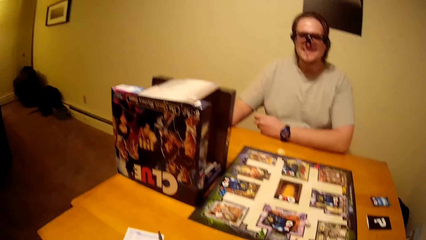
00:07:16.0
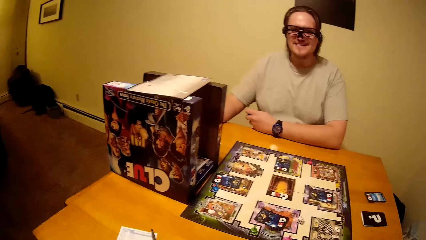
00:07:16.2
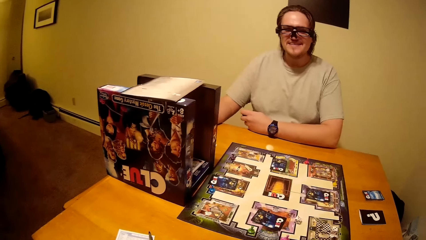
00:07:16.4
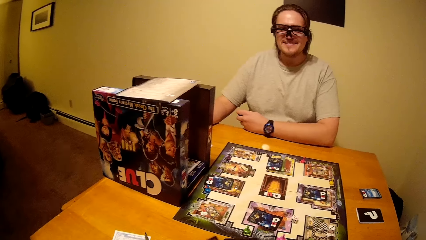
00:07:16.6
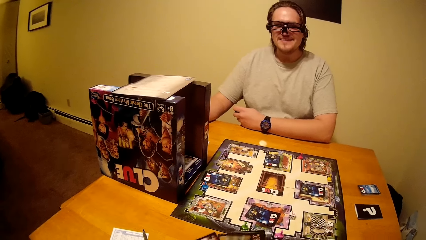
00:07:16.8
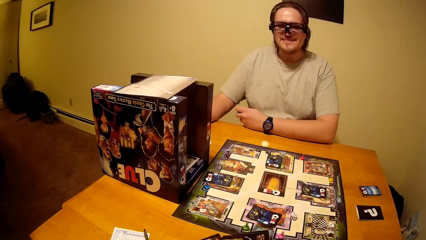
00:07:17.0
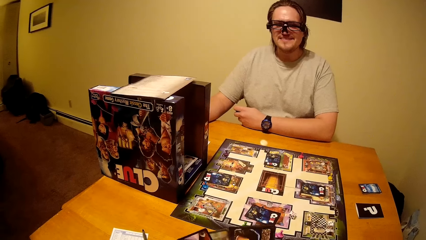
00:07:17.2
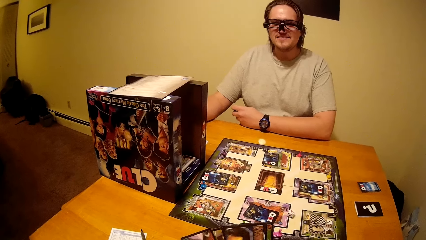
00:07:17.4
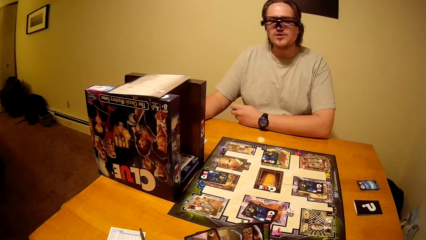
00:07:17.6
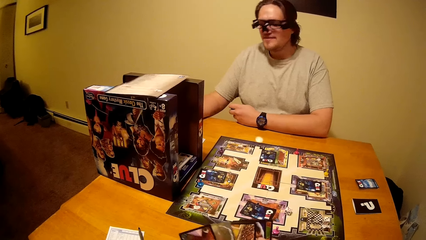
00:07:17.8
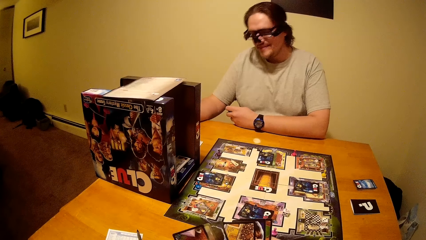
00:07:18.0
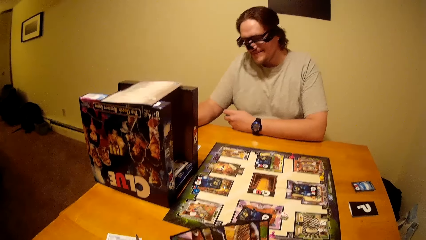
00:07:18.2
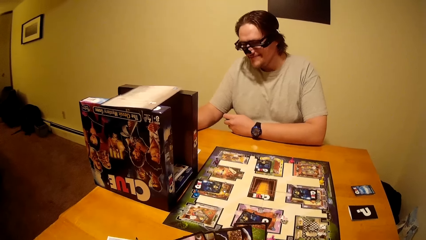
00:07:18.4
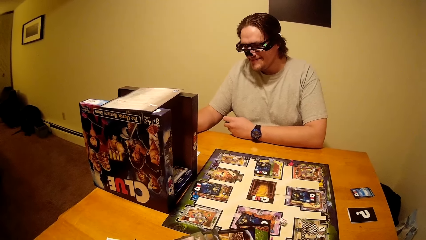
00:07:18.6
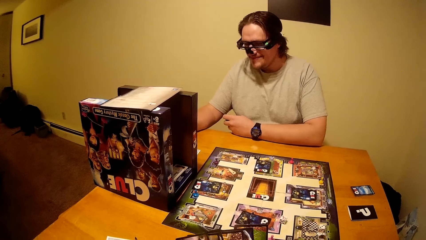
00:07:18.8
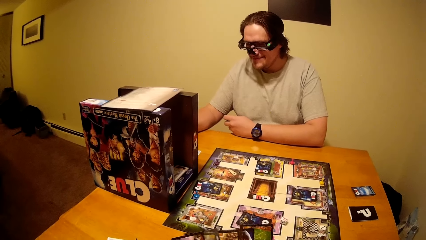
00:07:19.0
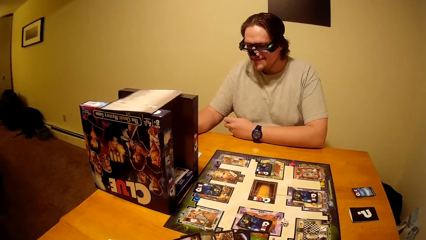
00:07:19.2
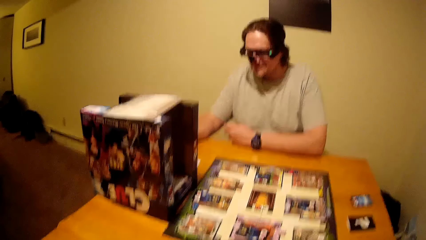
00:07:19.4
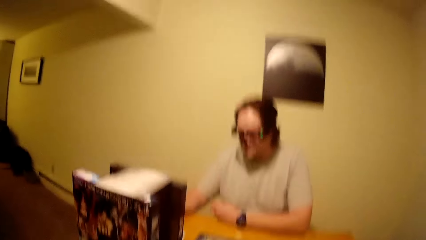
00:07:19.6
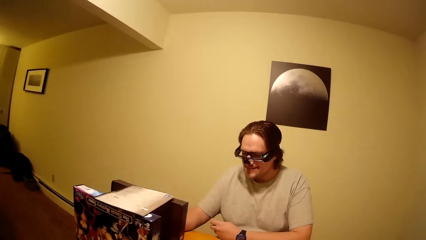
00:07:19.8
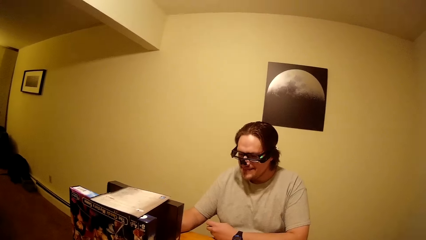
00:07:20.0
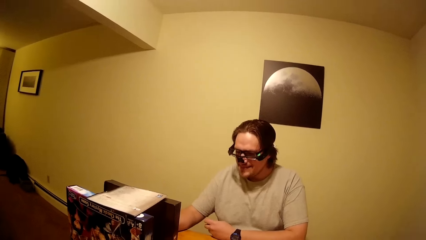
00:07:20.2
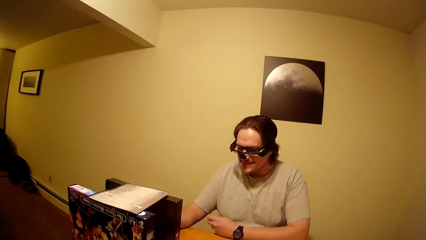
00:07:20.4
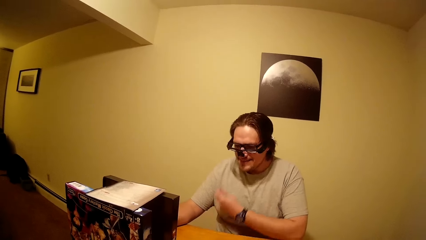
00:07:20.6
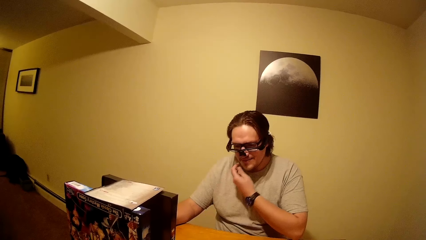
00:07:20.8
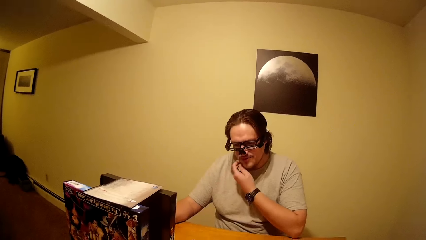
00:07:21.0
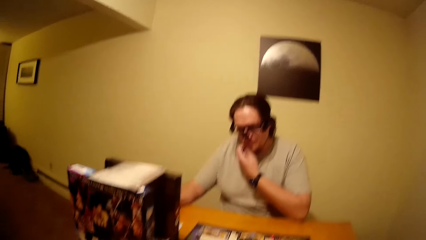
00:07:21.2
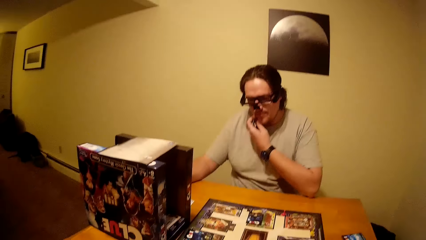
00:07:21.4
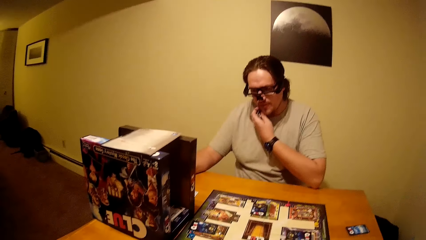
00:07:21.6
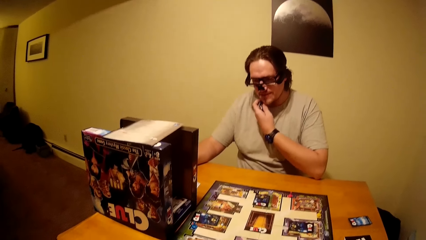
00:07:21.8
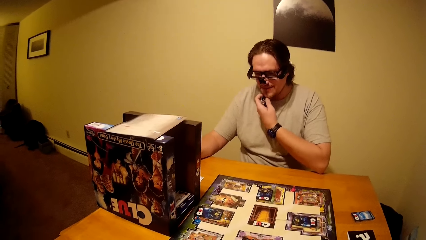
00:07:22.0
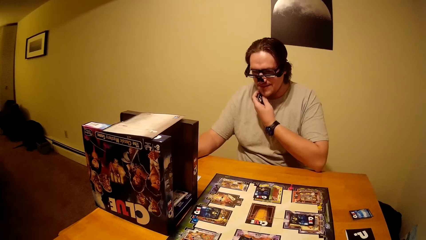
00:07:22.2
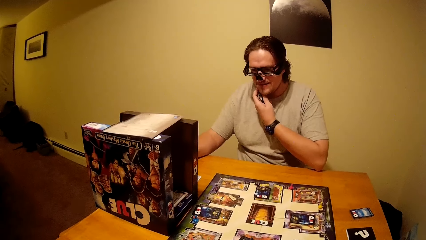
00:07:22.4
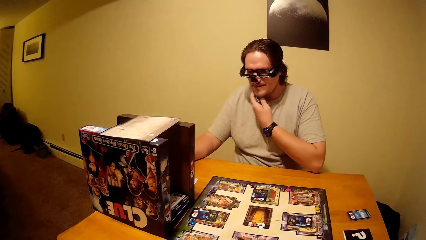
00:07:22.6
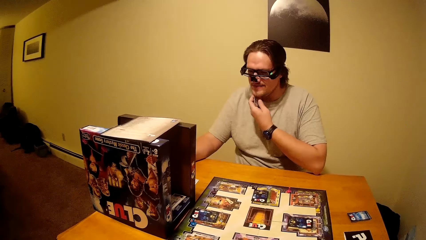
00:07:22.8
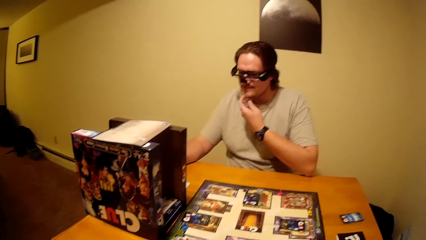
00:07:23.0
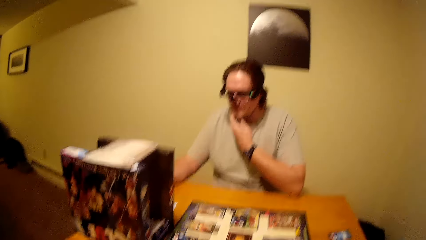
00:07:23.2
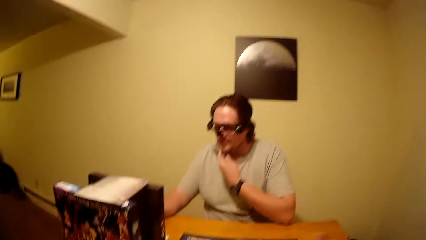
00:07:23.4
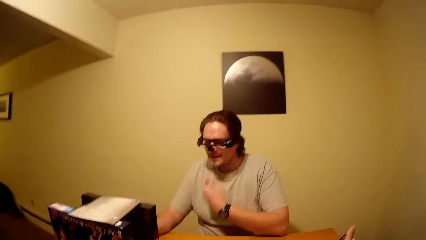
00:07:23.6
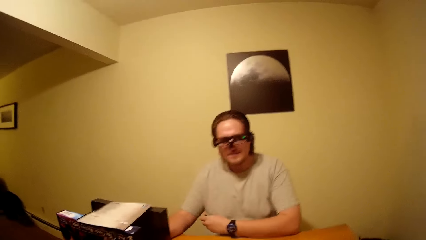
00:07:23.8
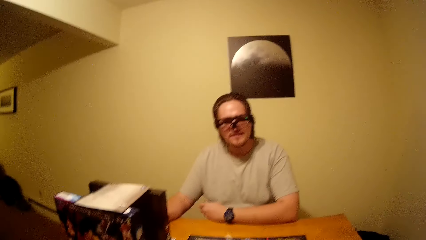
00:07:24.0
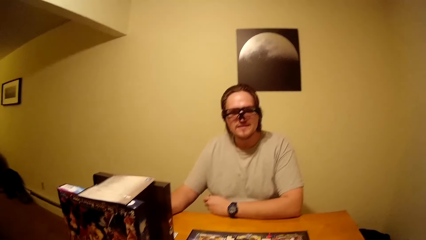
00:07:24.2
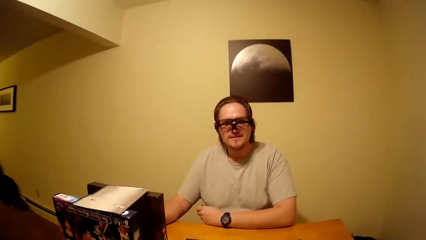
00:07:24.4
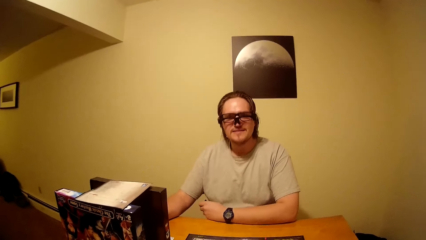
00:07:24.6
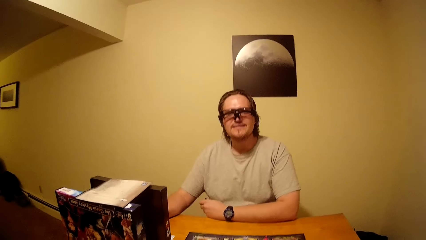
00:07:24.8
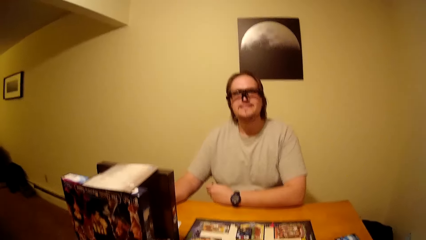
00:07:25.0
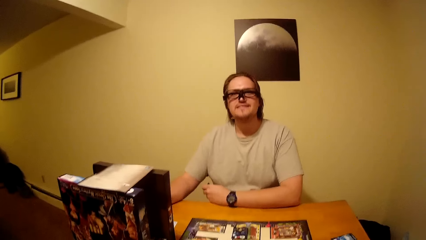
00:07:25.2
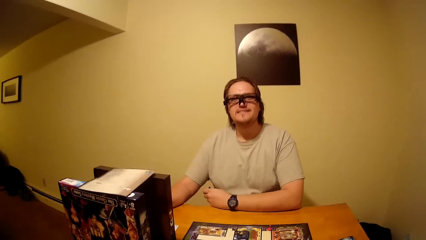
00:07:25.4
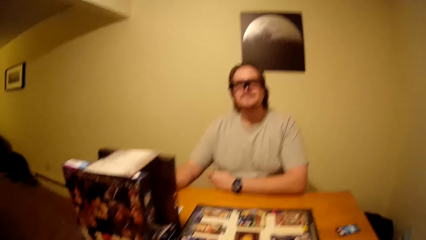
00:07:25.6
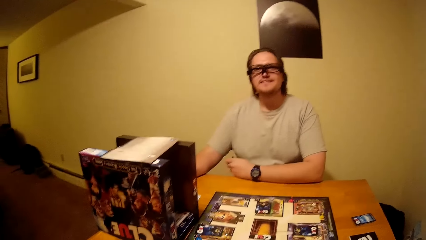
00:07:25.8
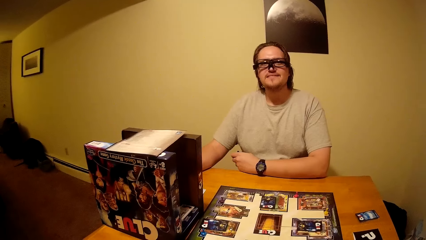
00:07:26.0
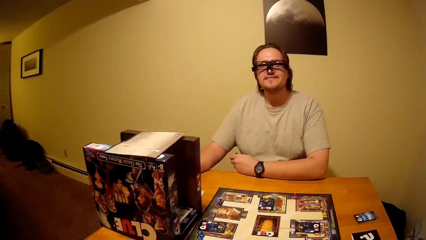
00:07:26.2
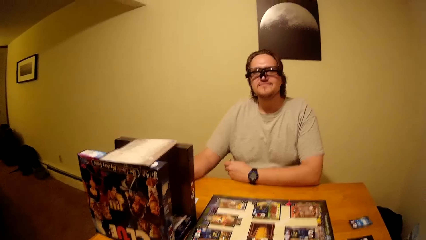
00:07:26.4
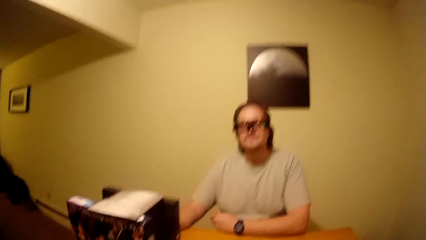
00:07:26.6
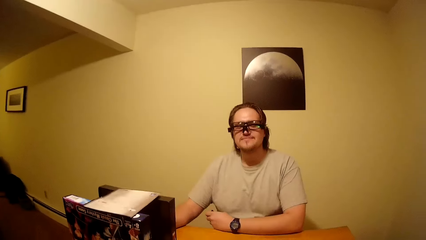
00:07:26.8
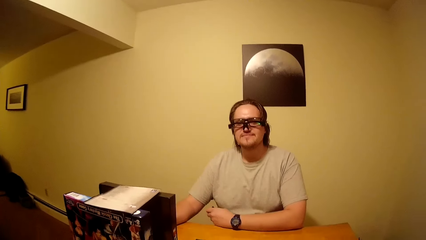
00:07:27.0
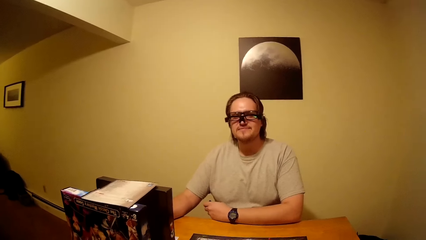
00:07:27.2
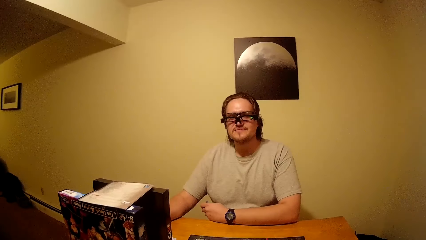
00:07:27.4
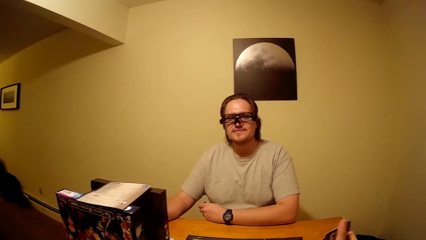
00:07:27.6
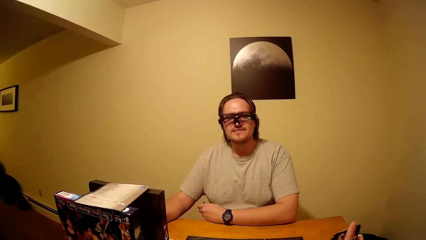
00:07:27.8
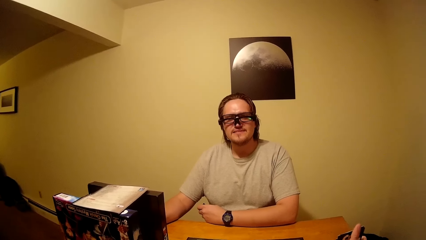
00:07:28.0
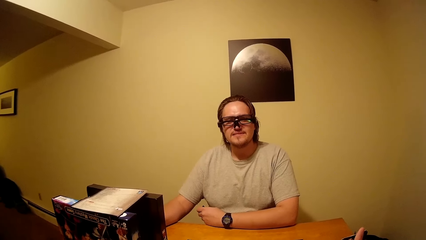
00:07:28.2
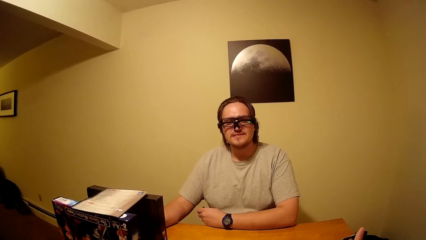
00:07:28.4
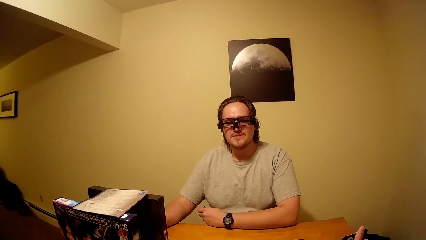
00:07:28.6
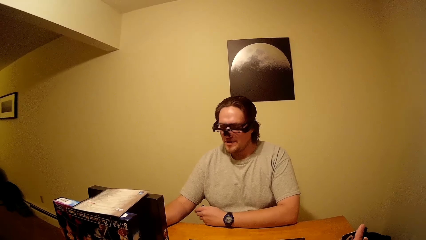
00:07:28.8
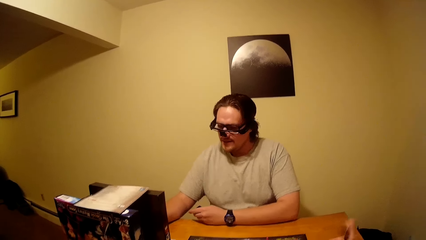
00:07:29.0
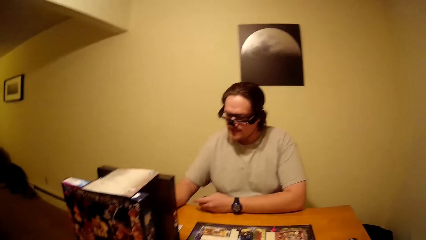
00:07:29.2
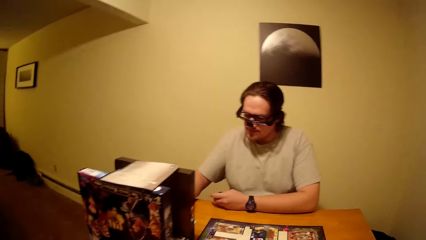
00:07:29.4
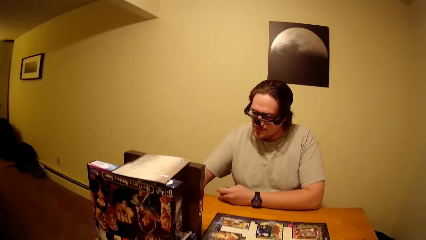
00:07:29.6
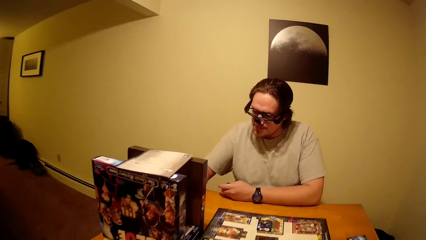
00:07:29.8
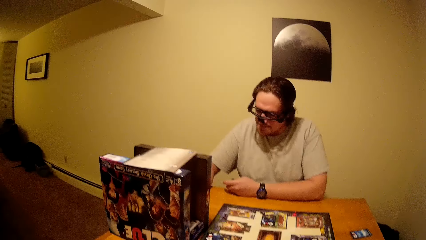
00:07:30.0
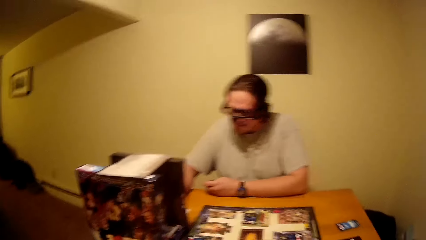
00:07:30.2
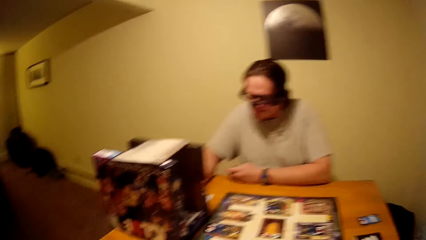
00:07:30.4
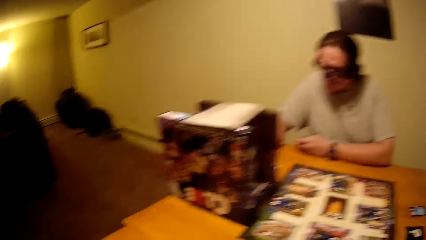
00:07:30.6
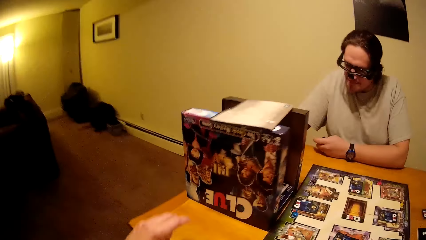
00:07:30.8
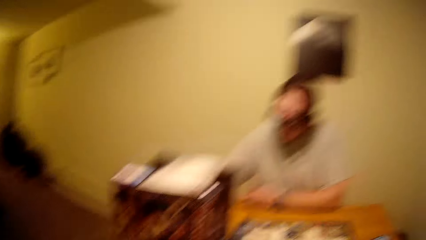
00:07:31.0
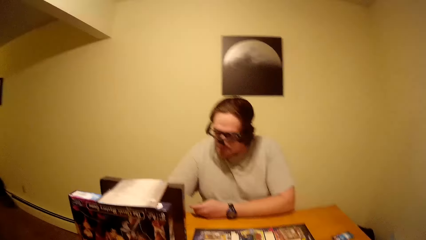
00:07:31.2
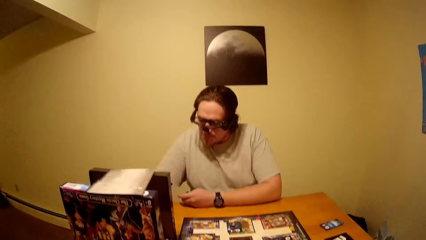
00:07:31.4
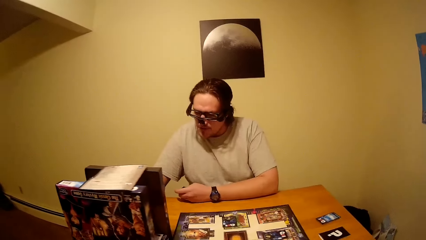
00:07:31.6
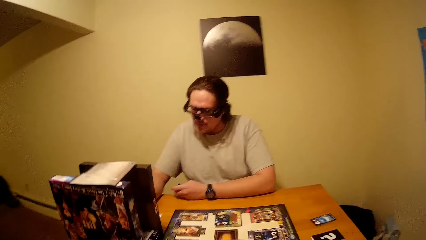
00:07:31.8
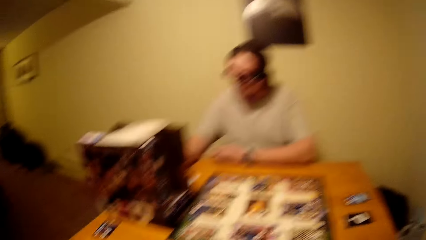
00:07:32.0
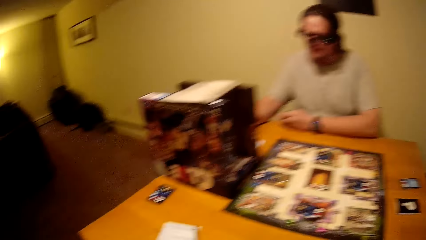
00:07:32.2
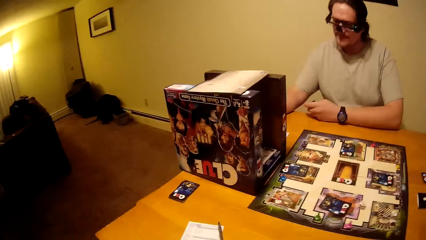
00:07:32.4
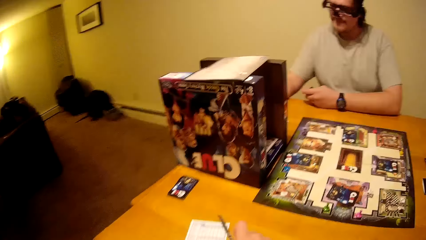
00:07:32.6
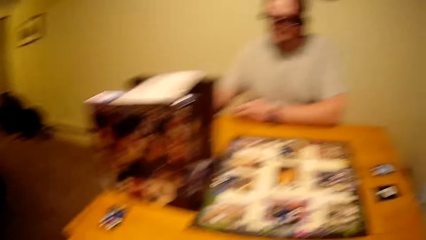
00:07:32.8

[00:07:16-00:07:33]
The camera wearer reads a book. A man scratches her face. The man touches the face and pulls her hand off the face.
